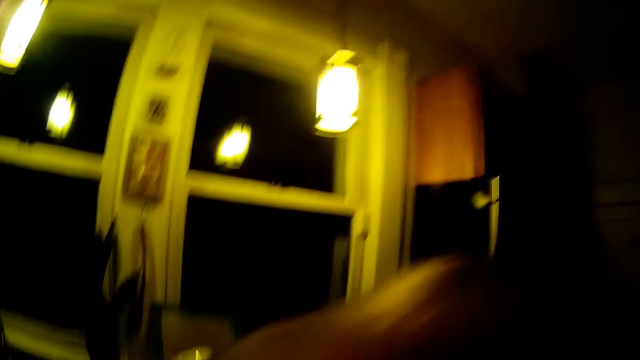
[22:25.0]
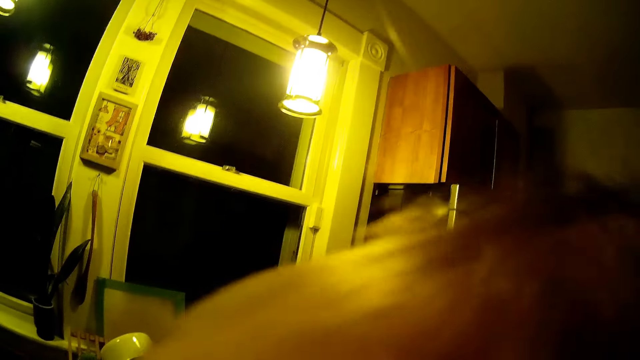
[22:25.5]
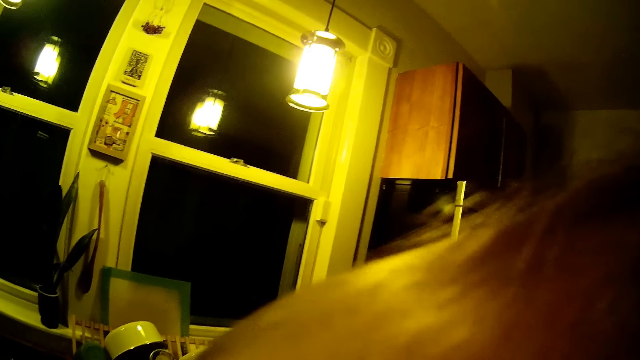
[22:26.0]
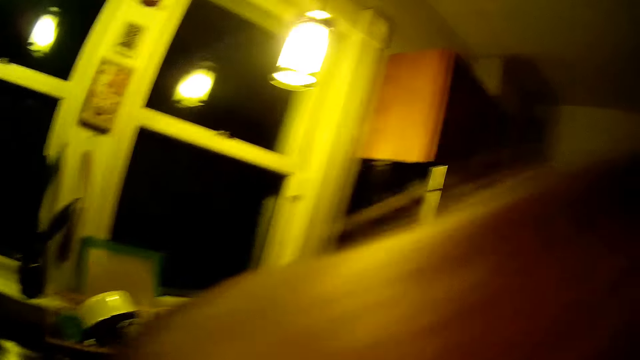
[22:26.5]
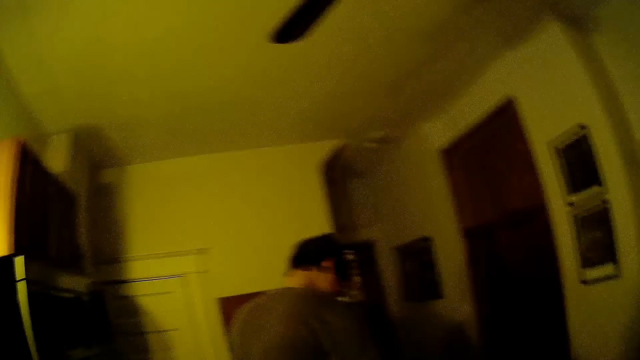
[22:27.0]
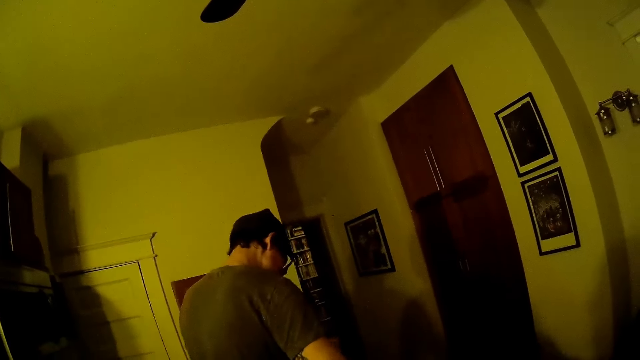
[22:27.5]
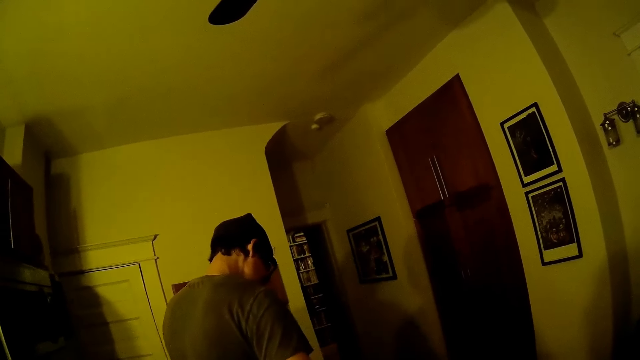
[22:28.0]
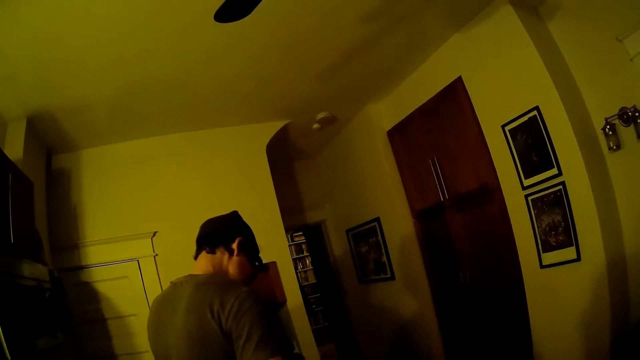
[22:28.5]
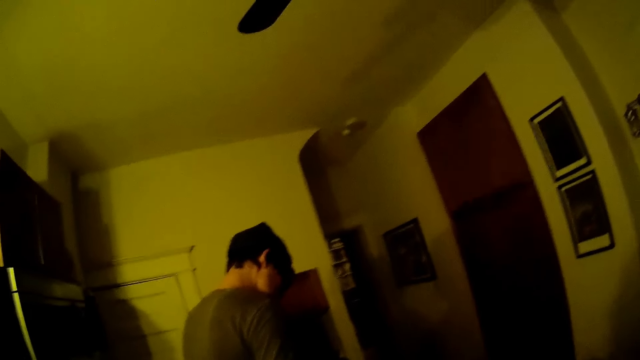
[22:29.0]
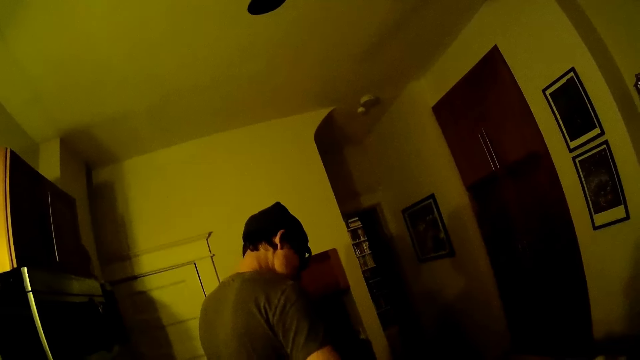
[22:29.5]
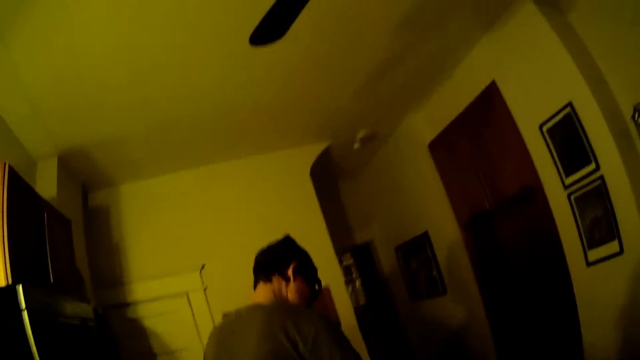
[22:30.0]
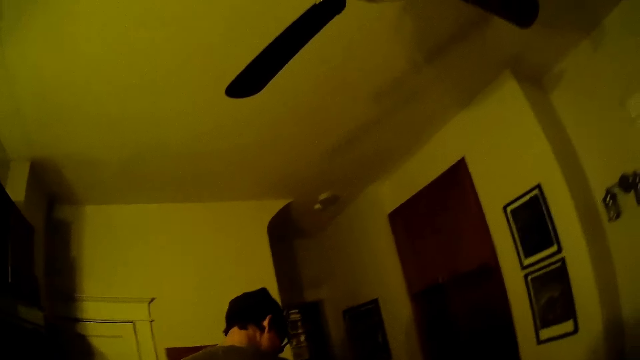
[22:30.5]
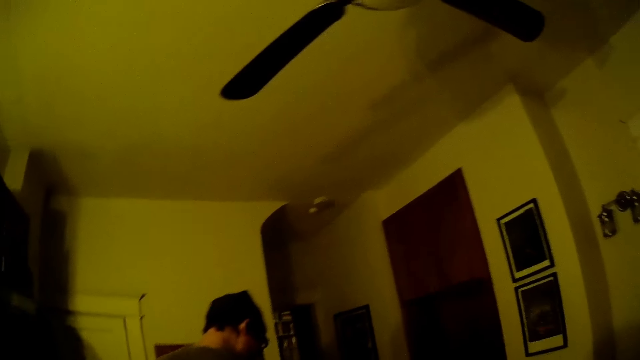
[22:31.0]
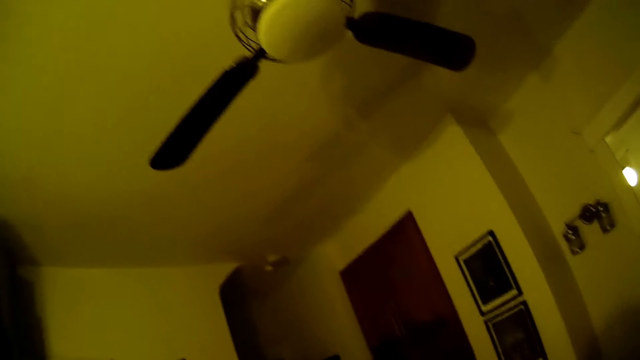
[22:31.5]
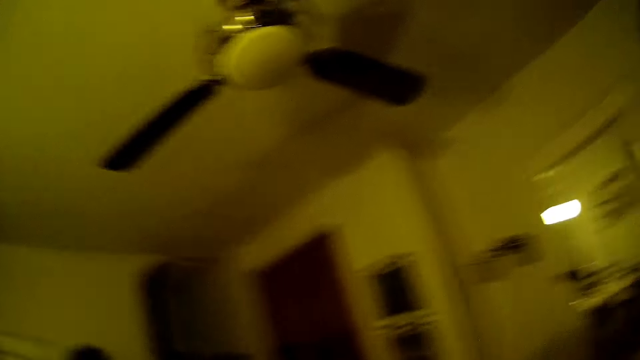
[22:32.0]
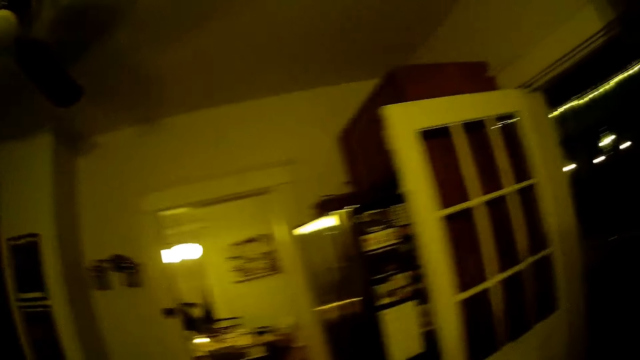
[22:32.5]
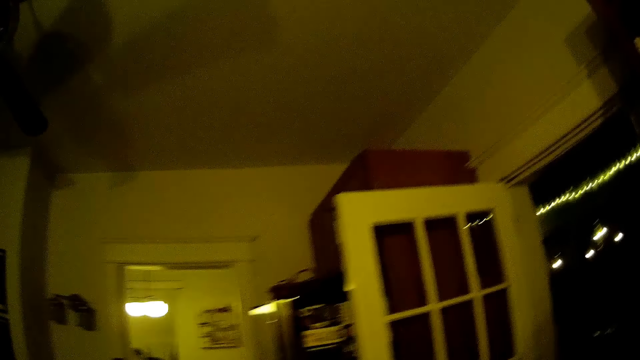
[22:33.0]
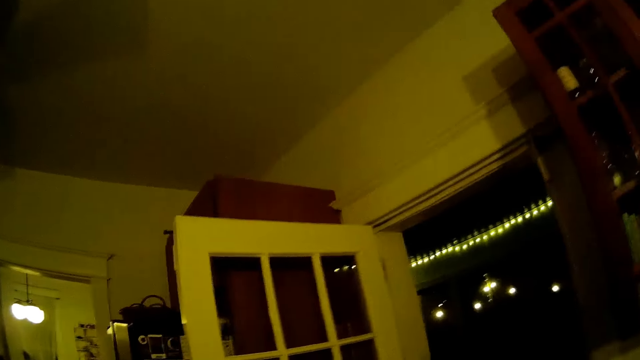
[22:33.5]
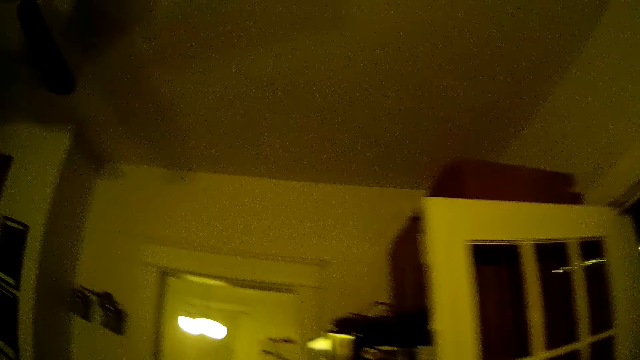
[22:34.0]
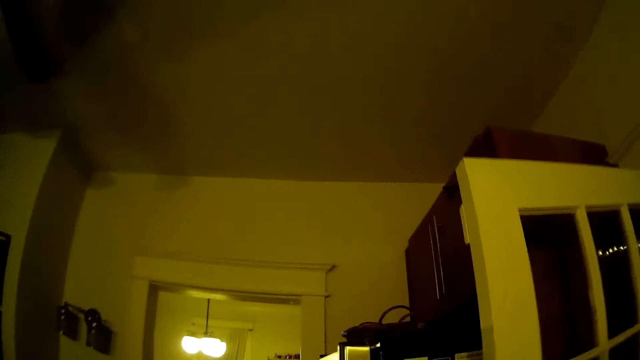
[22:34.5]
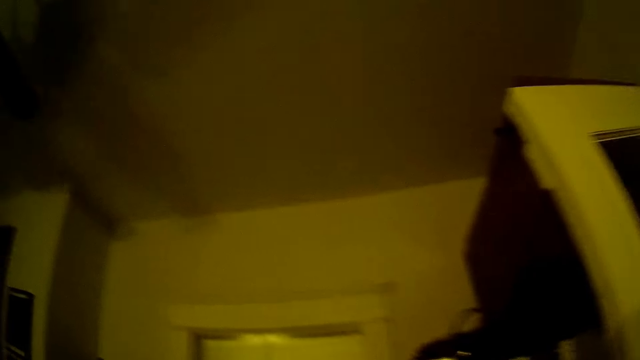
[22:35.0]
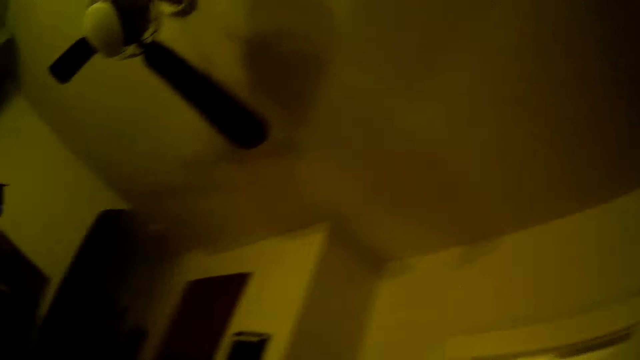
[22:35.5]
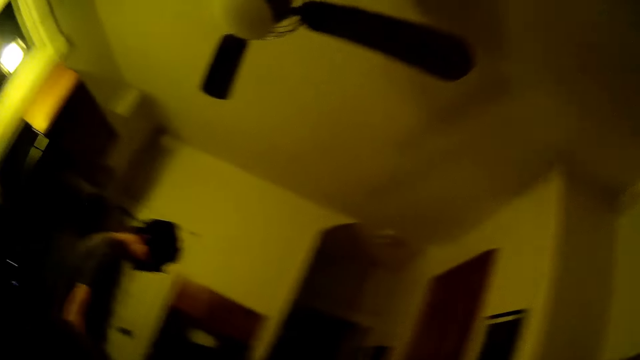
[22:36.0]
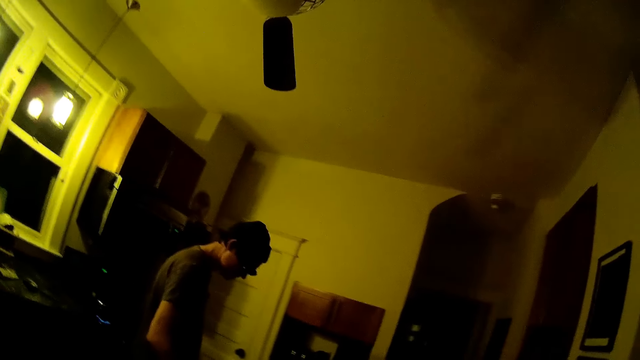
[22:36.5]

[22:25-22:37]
The camera wearer kisses the baby. They interact with the man.

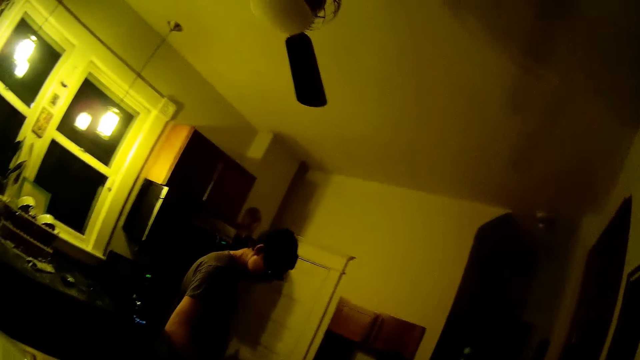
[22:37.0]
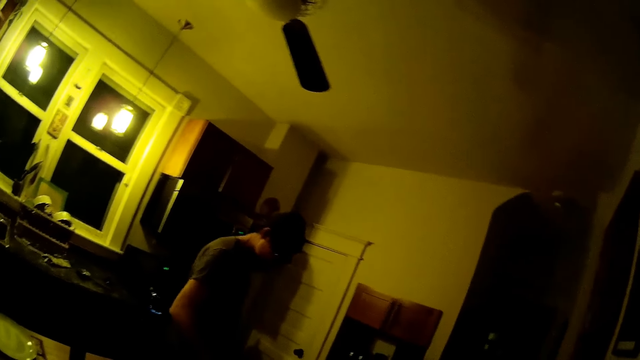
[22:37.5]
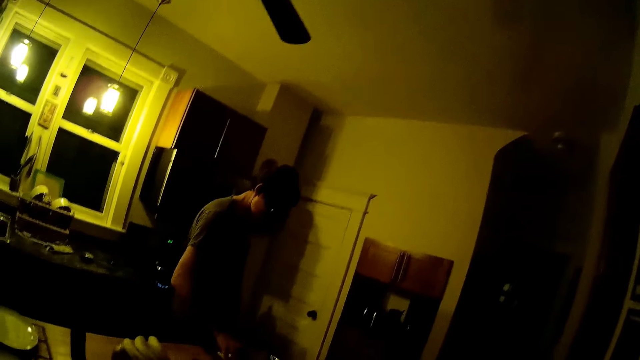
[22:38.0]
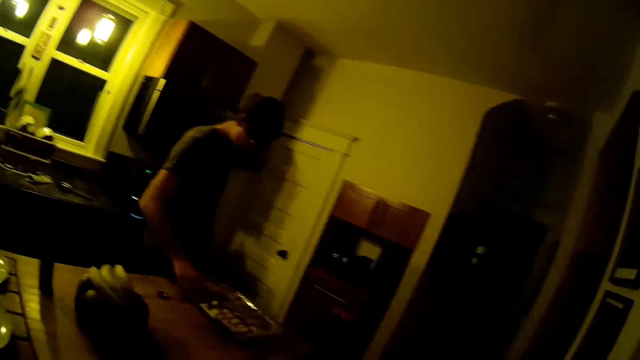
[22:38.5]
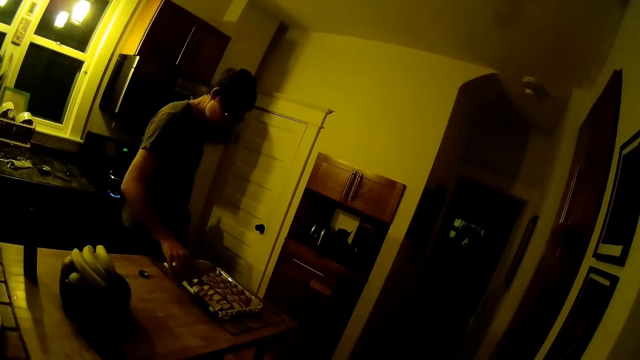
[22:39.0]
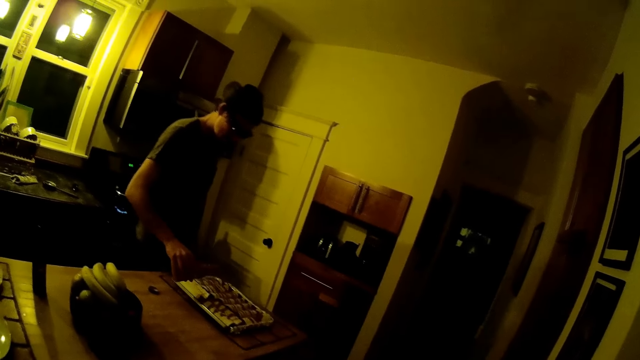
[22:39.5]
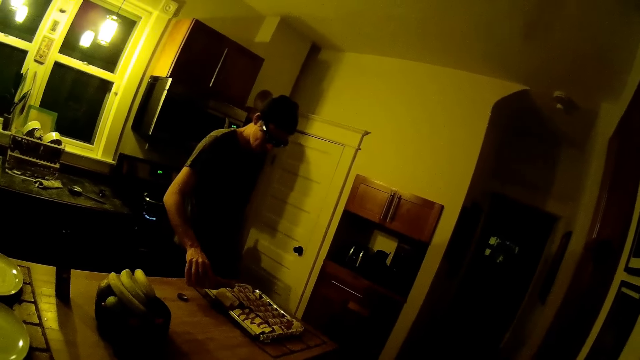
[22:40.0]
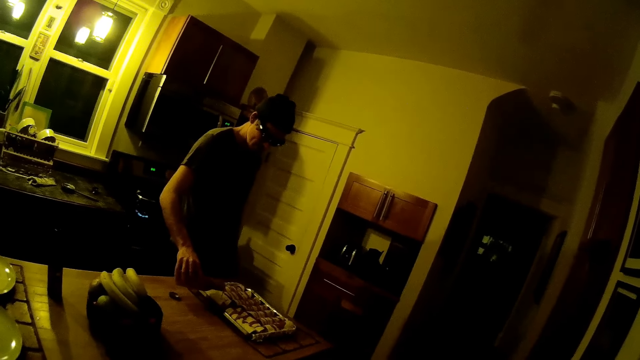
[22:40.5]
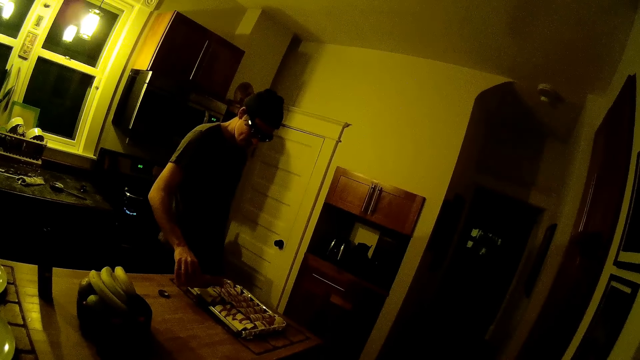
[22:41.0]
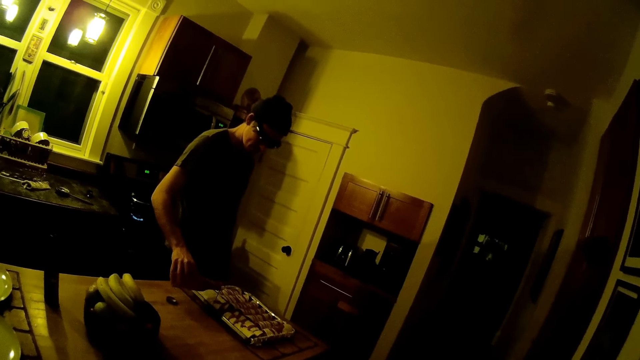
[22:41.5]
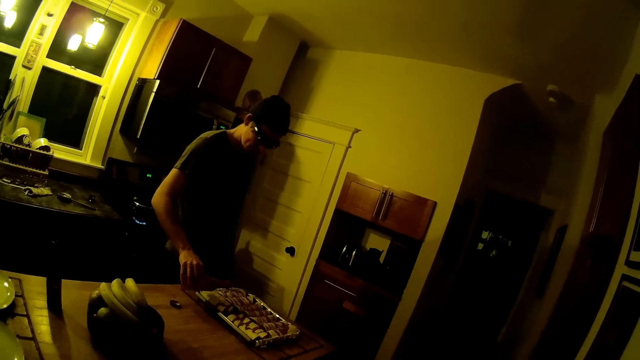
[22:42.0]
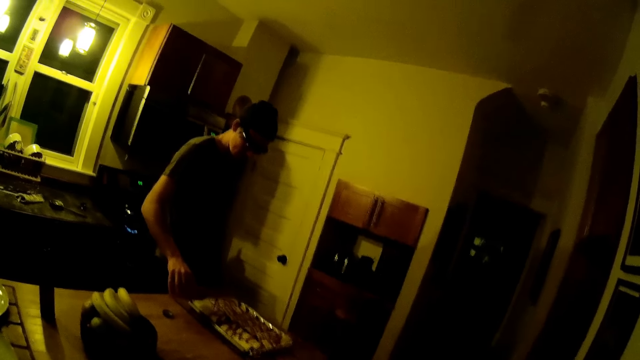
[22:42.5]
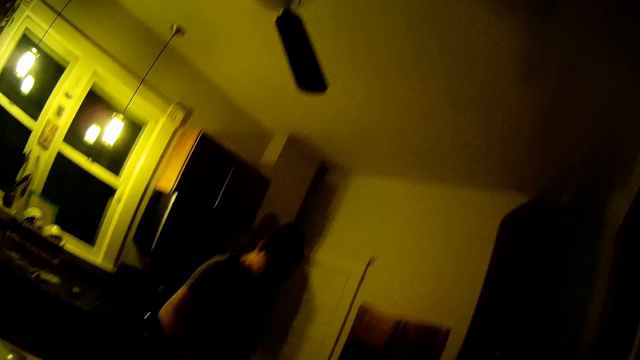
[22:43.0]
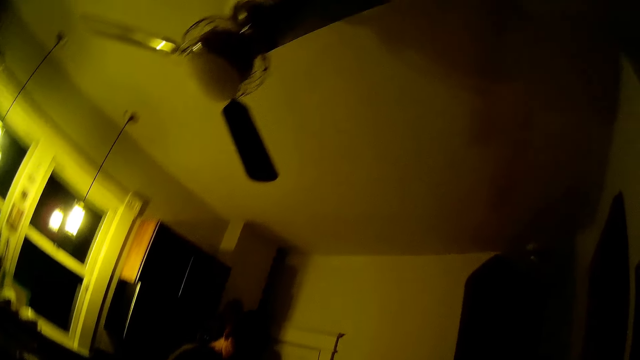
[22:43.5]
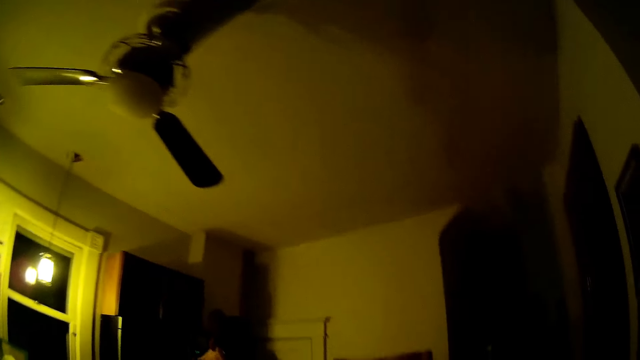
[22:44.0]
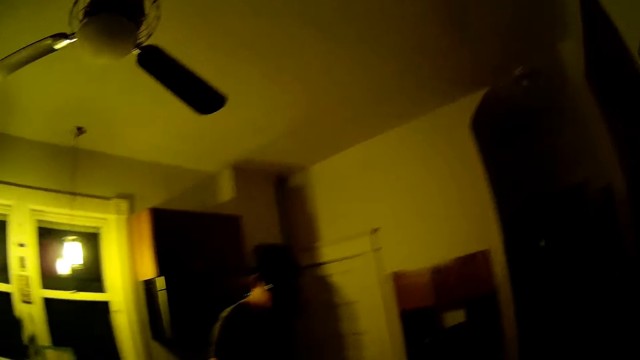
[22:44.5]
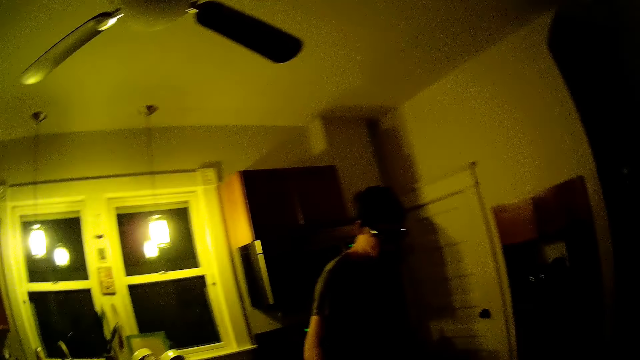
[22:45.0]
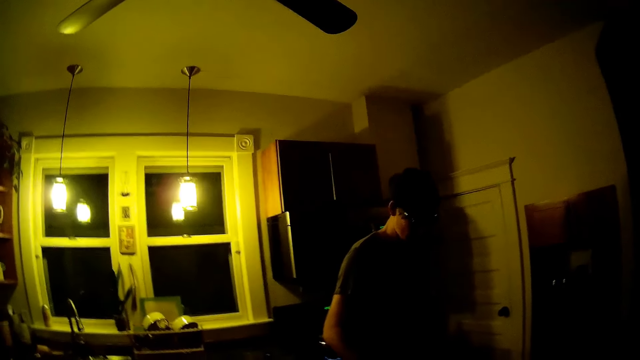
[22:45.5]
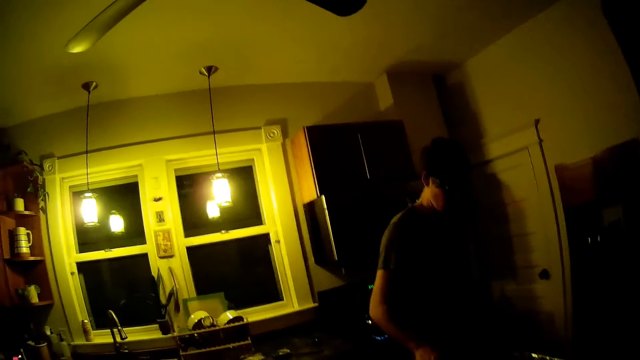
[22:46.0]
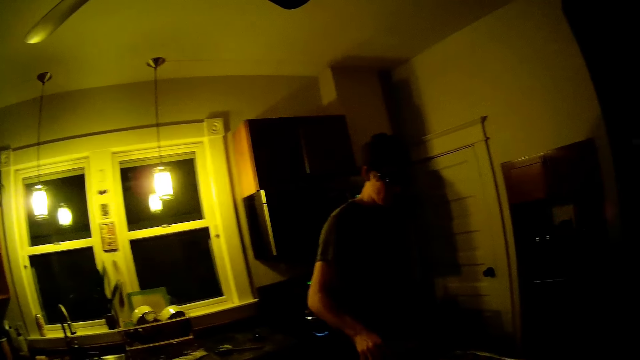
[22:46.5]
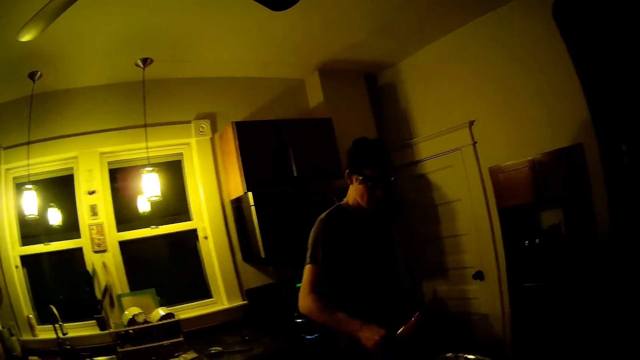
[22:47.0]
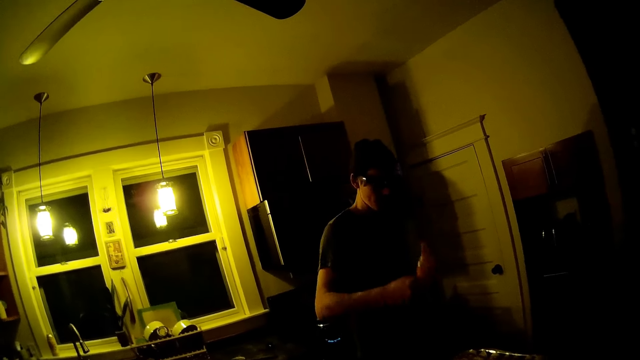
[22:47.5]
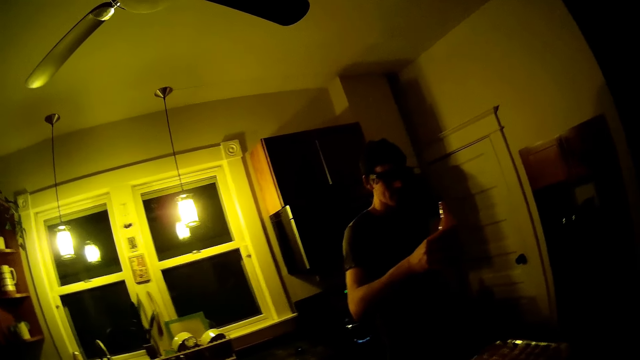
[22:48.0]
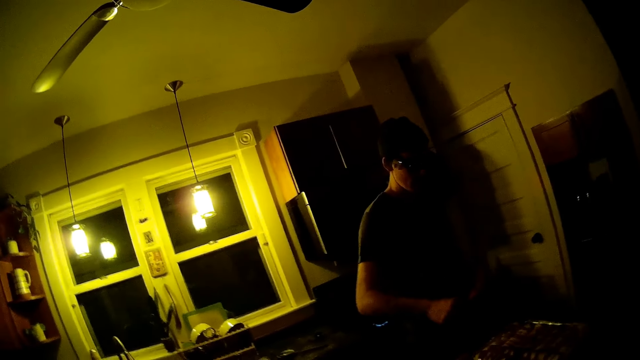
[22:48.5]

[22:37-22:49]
The man spreads the sauce on the food. The man raises up the bottle.
